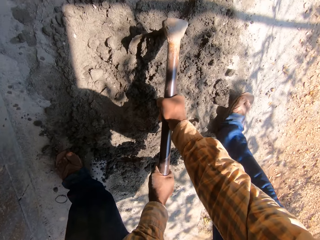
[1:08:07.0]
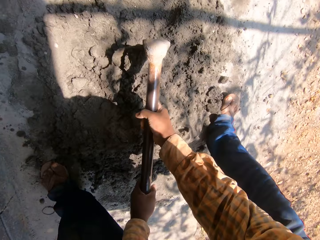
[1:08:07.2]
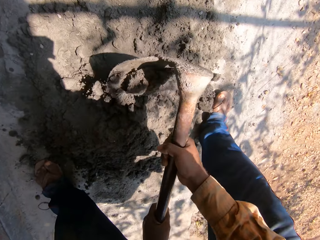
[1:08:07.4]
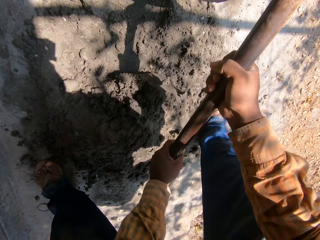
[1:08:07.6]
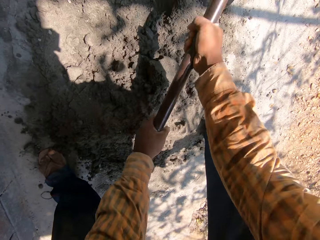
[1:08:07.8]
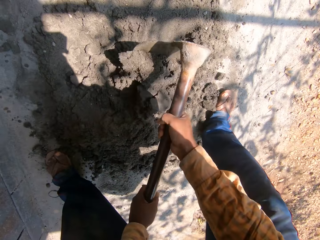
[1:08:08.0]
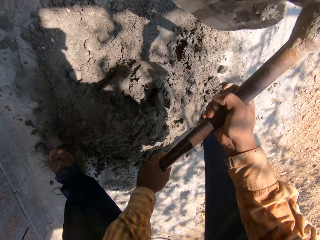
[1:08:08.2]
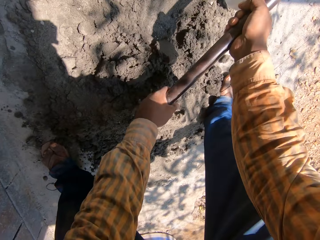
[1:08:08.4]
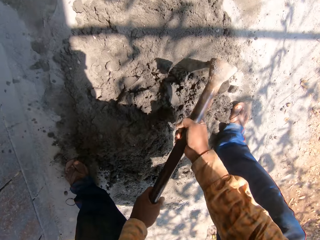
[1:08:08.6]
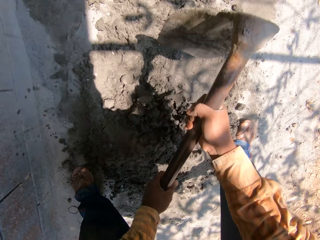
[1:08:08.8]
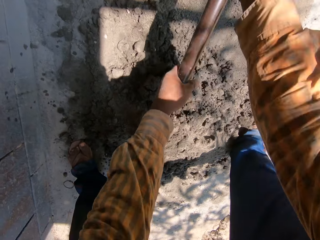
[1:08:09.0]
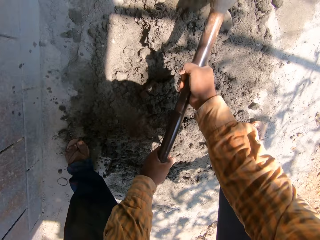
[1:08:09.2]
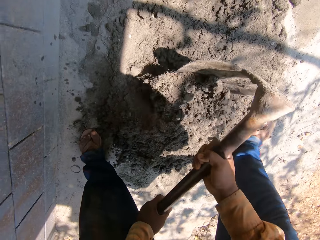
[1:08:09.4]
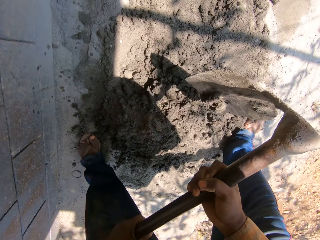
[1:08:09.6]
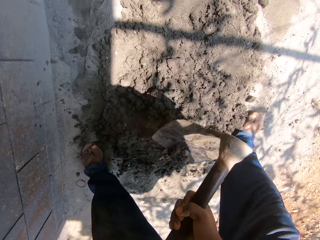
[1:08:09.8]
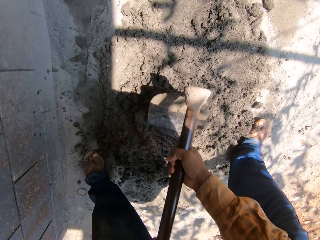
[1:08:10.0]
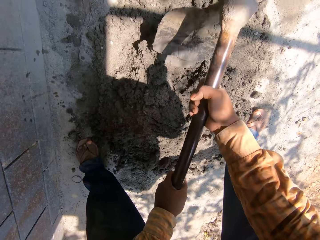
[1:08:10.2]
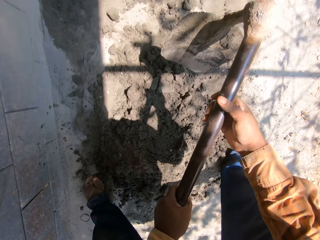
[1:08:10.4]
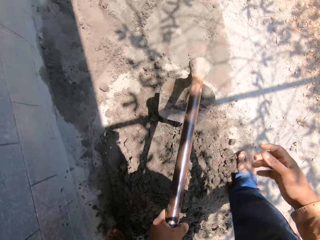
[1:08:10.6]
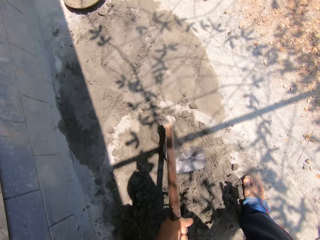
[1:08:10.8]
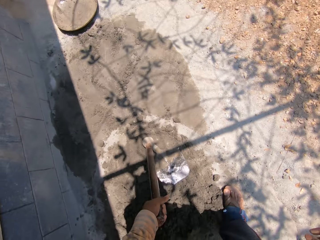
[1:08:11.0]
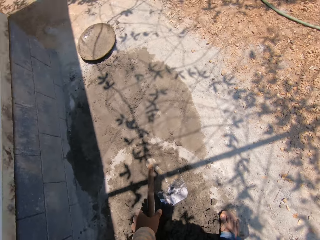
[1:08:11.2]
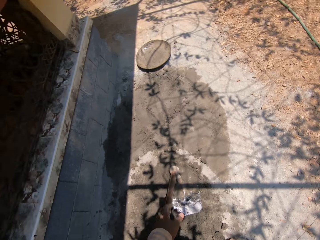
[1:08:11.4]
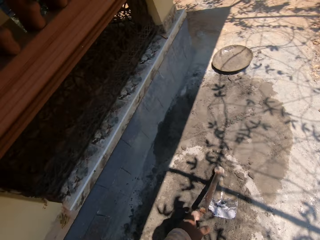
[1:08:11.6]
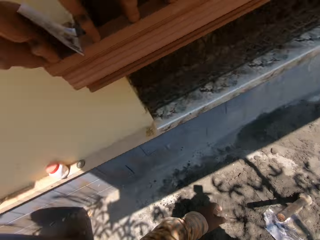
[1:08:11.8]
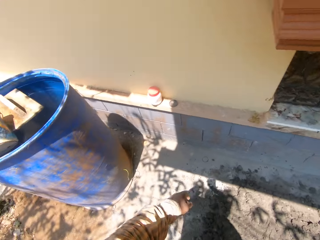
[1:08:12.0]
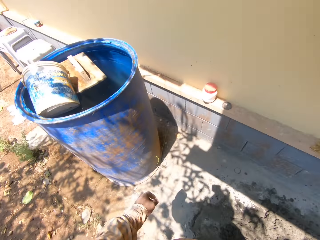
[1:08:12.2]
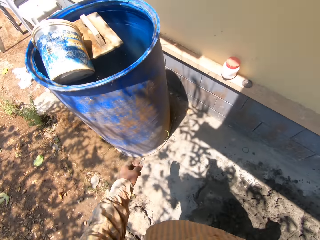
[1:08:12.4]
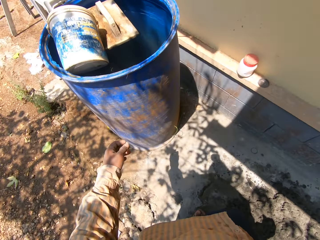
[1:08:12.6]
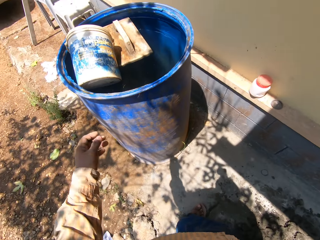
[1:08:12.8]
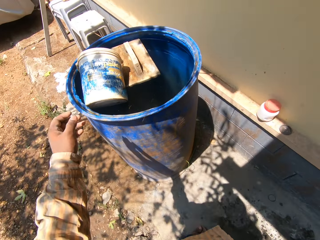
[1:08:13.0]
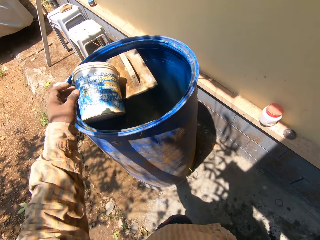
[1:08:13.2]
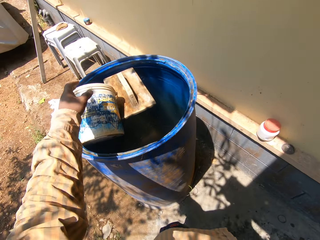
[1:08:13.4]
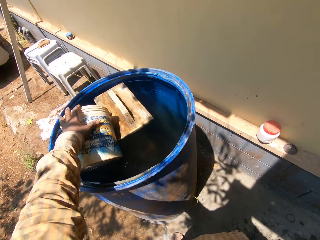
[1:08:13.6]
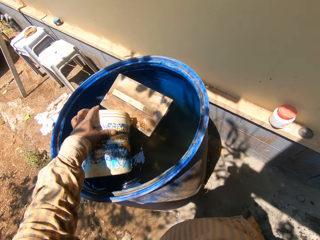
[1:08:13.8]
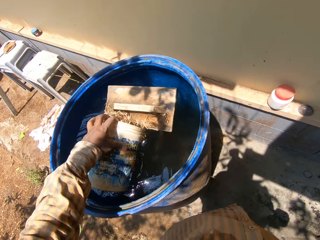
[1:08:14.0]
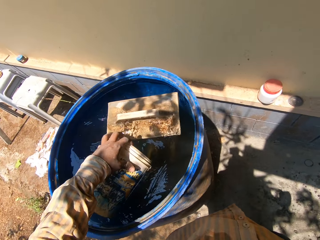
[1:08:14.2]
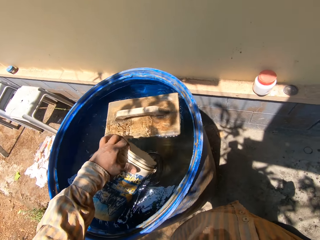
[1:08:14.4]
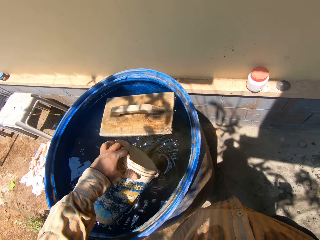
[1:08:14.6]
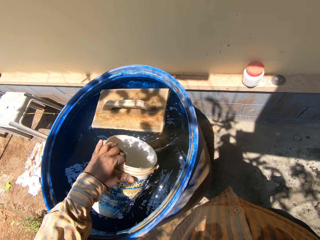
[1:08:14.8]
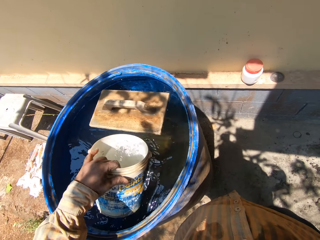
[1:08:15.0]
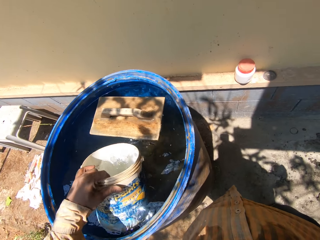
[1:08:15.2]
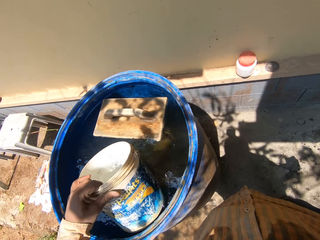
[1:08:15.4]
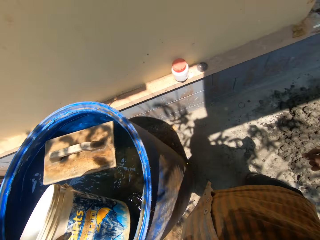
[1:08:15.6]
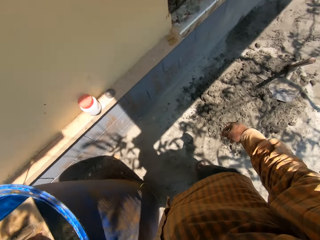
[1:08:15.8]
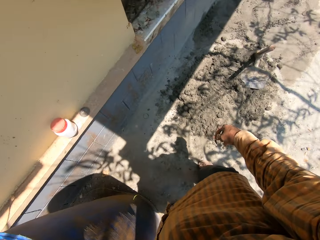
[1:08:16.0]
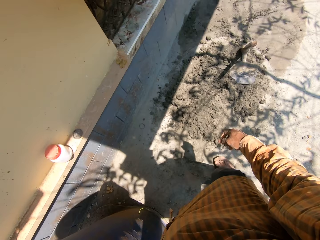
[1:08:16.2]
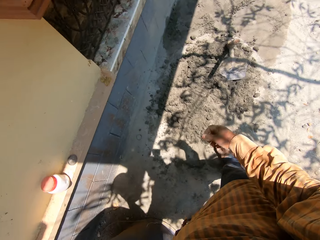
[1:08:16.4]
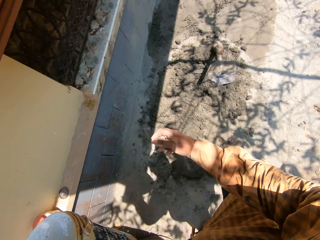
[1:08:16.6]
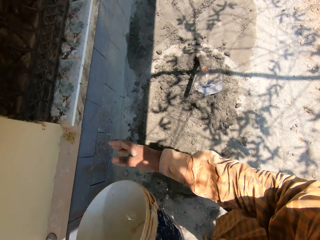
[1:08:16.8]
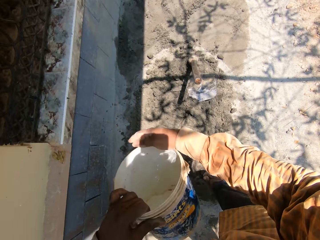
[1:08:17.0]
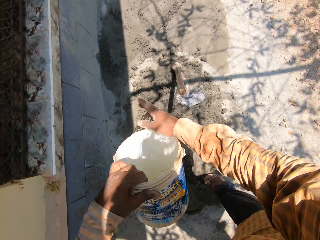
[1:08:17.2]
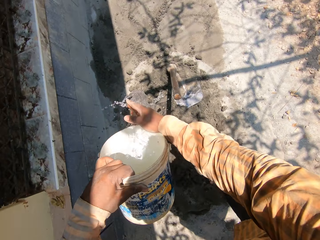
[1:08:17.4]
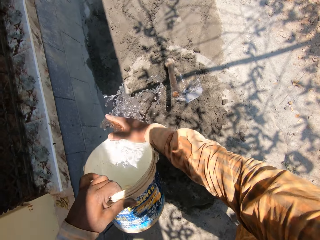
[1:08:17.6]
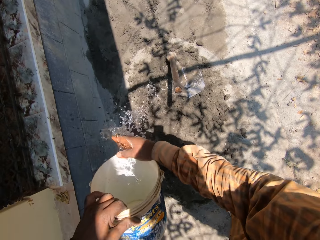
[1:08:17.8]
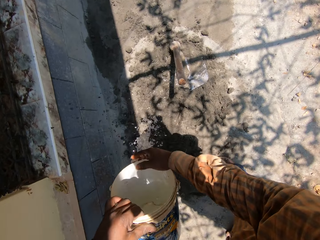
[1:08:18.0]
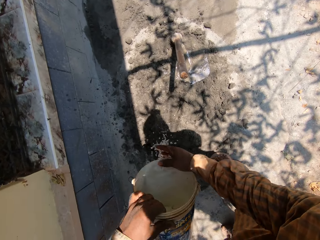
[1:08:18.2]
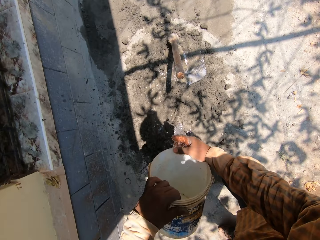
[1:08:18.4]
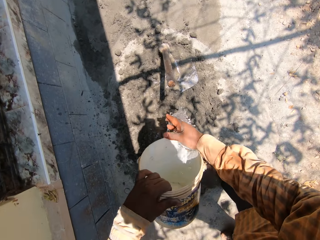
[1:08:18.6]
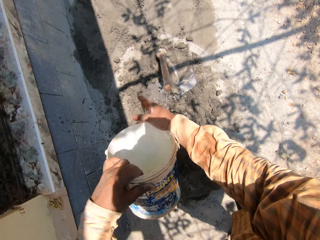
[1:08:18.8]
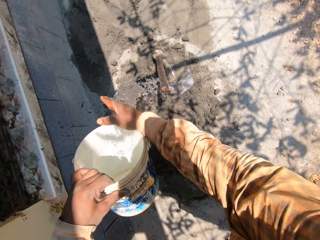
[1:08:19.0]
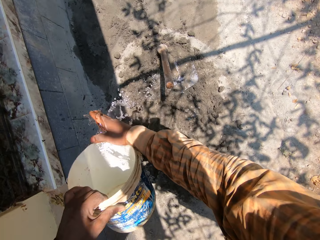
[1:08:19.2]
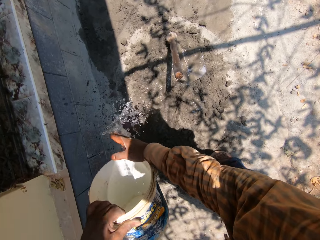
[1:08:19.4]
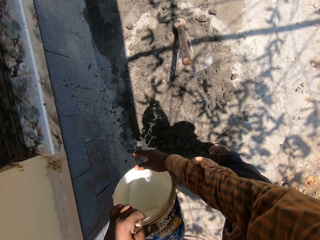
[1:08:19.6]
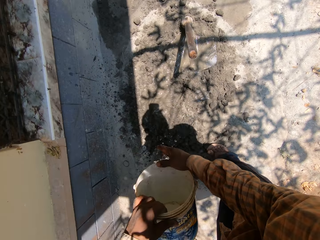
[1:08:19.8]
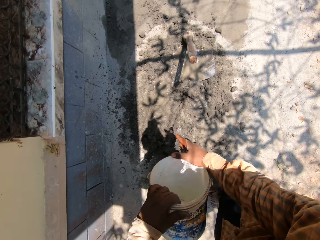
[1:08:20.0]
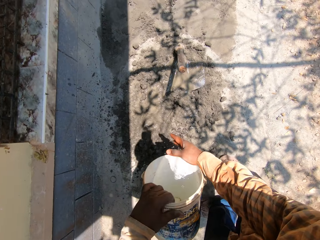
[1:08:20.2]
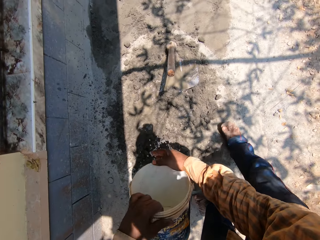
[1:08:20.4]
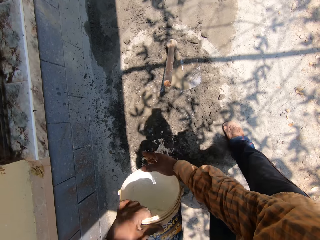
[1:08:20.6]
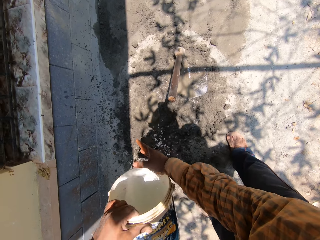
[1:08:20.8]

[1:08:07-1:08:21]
The camera wearer holds the hoe on the ground with both hands. He gathers mortar on the ground with the hoe in both hands. He holds the hoe with his left hand. He drops the hoe on the ground with his left hand. He takes a few steps. He touches a bucket in a drum of water with his left hand. He fetches water with the bucket or paint container. He picks the bucket in the drum of water with his left hand. He pours the water from the bucket on the mortar on the ground with both hands. He spreads the water from the bucket with his right hand.

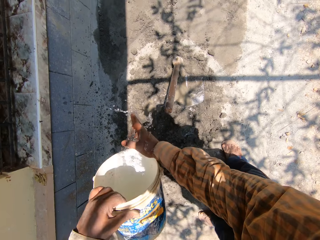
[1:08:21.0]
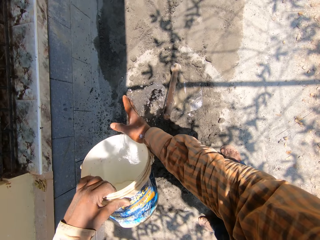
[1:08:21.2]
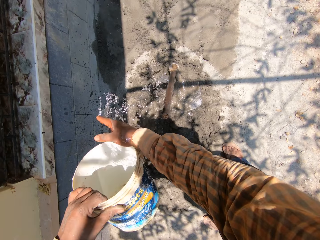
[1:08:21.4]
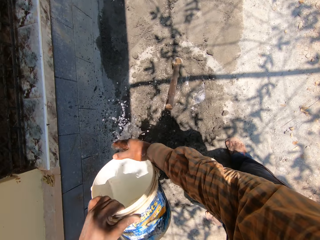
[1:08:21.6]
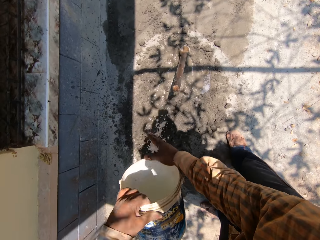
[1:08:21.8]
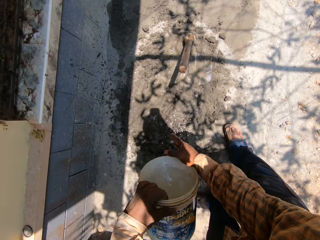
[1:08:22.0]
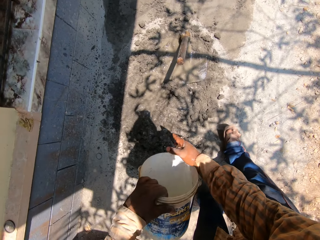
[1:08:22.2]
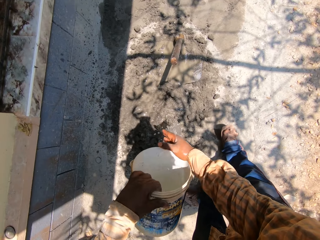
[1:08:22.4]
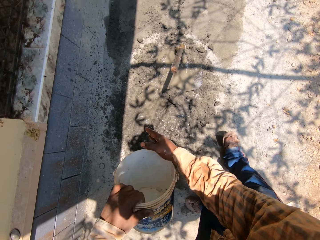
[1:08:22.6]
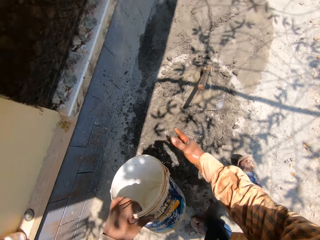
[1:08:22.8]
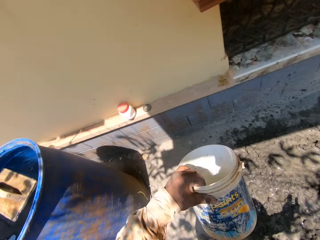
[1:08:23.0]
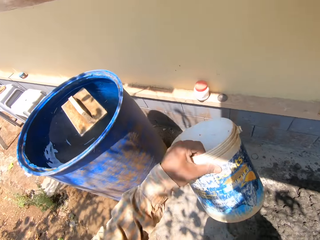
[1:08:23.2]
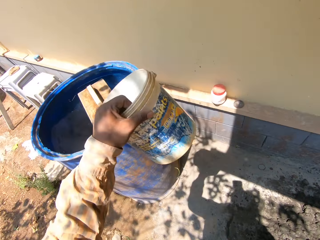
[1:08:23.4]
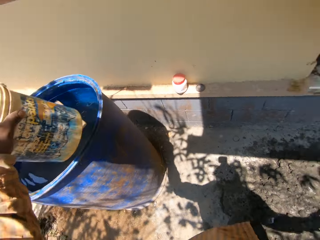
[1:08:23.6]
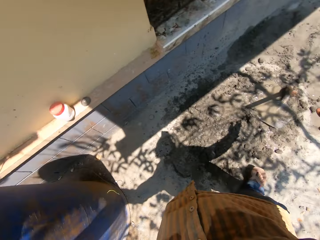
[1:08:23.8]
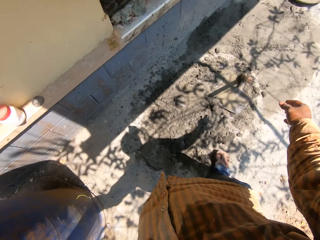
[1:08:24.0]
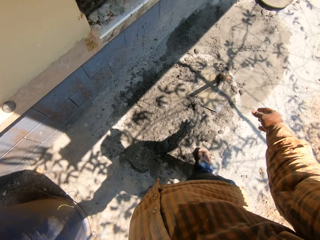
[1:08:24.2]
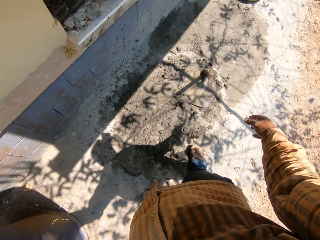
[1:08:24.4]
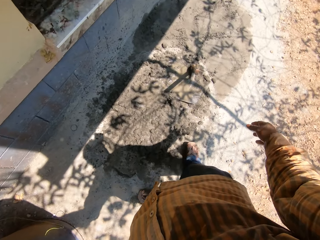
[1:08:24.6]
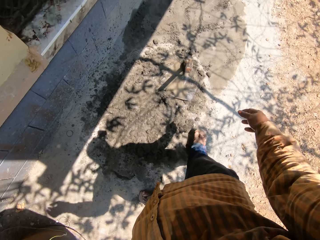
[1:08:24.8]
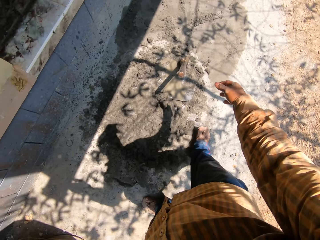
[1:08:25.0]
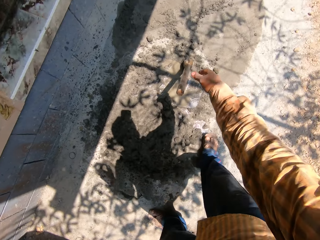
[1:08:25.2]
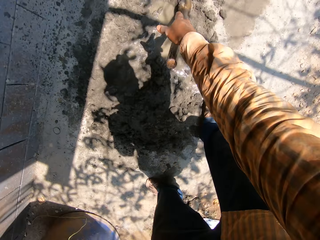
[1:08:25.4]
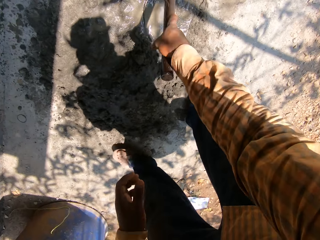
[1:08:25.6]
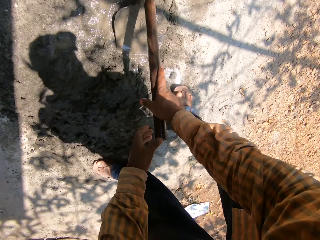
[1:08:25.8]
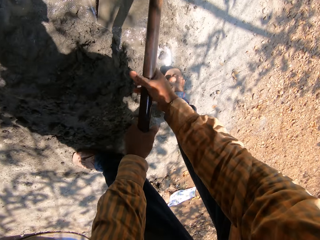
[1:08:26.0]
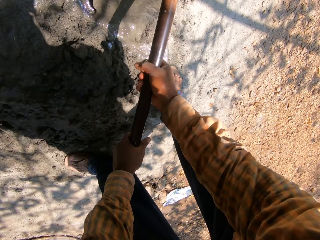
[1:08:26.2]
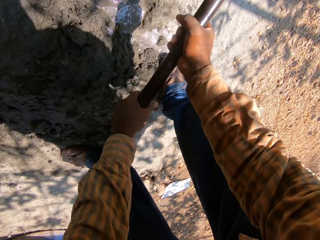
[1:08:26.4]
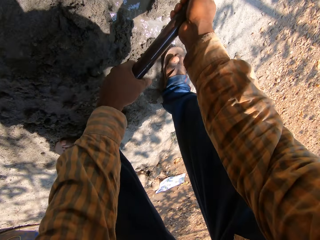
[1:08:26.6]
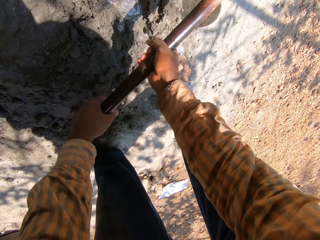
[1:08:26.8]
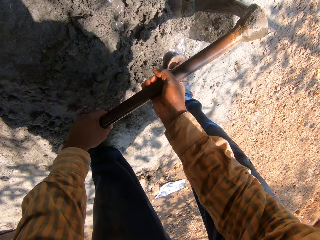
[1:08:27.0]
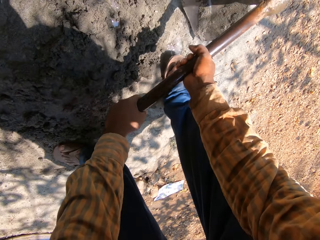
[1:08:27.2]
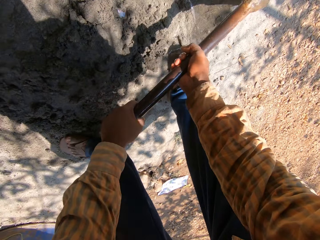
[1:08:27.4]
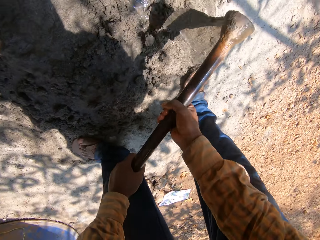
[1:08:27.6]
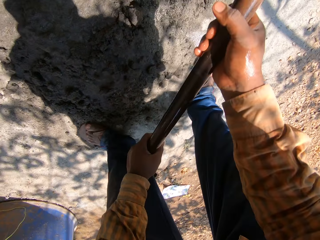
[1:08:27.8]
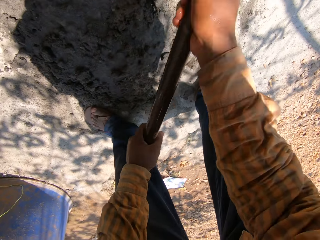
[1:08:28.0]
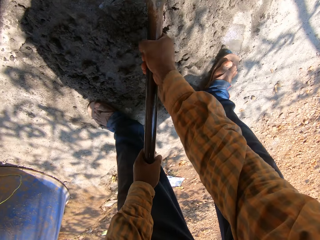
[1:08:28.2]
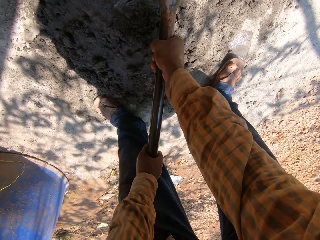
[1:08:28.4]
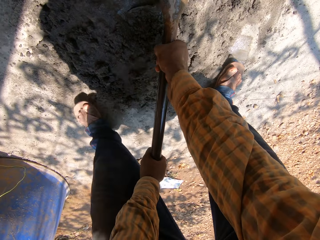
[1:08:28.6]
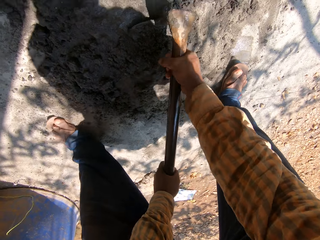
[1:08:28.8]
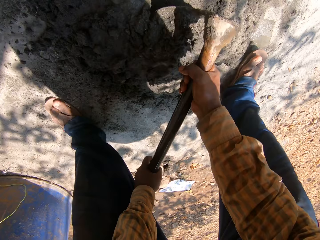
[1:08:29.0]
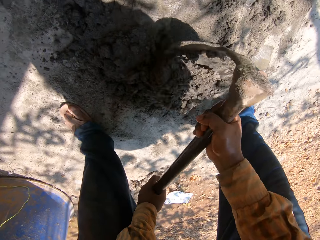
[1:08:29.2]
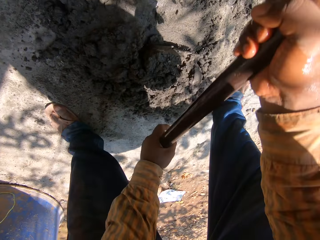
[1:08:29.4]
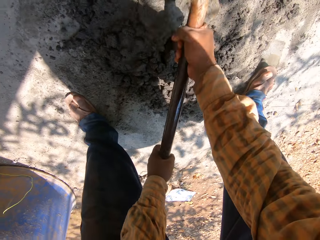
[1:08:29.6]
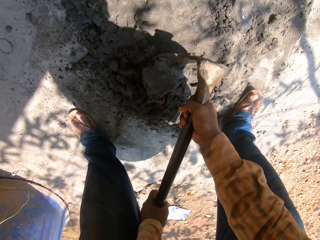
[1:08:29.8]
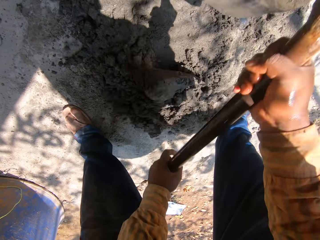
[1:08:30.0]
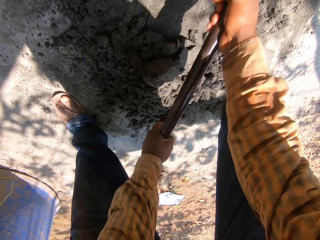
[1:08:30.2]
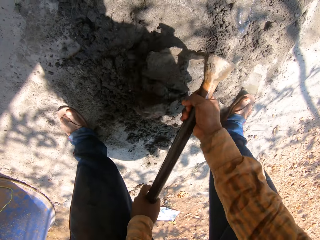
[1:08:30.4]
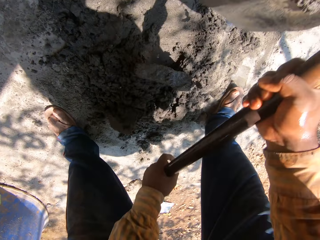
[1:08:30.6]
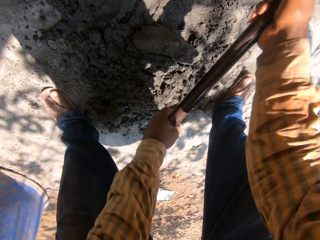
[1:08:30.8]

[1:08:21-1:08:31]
The camera wearer moves the paint container or bucket towards a water tank. He drops the bucket in the drum of water with his left hand. He picks up the hoe. He holds the hoe on the ground with his right hand. He holds the hoe on the ground with both hands. He mixes sand and water with the hoe. He gathers mortar on the ground with the hoe in both hands.
